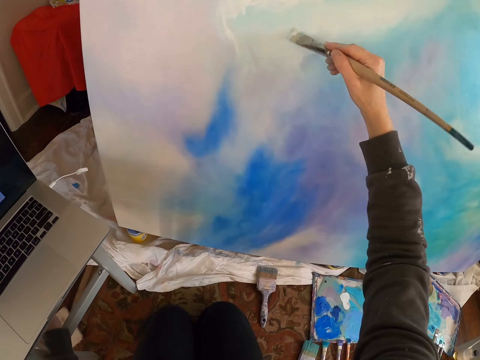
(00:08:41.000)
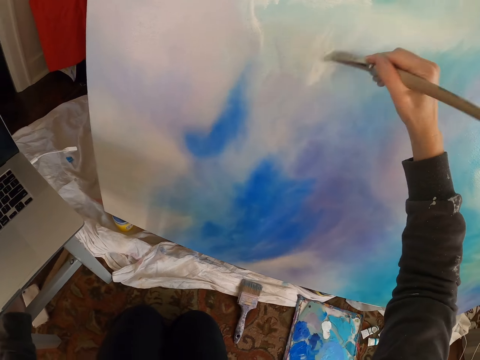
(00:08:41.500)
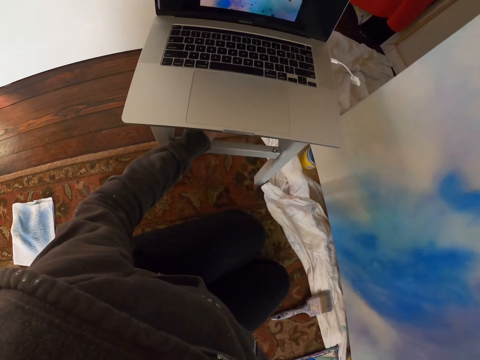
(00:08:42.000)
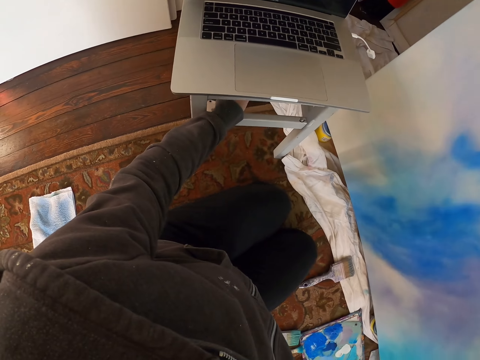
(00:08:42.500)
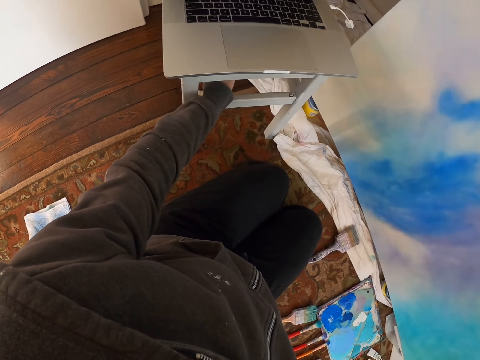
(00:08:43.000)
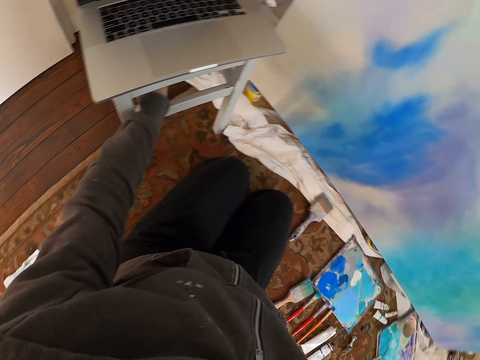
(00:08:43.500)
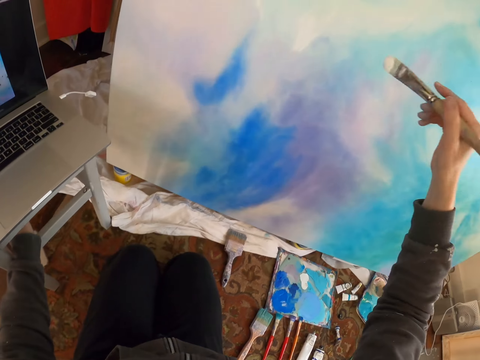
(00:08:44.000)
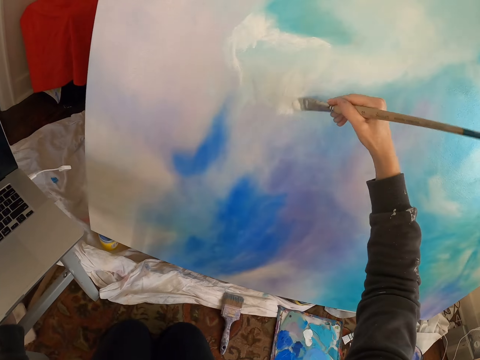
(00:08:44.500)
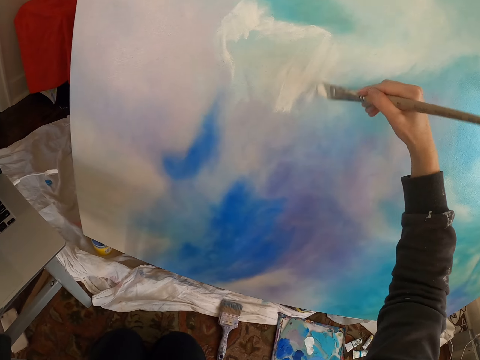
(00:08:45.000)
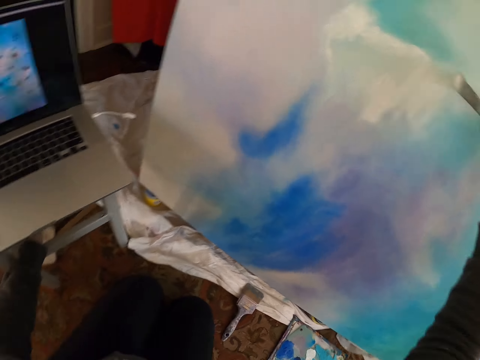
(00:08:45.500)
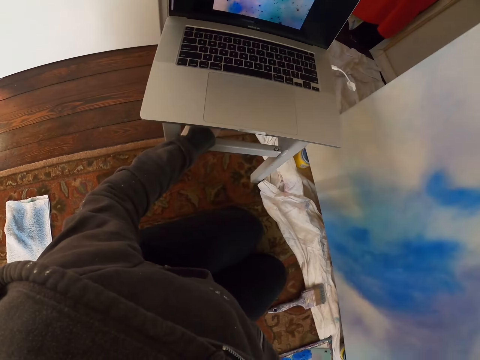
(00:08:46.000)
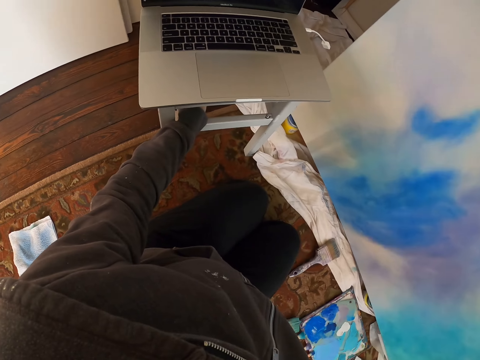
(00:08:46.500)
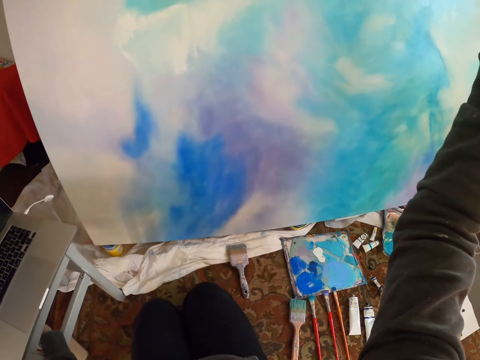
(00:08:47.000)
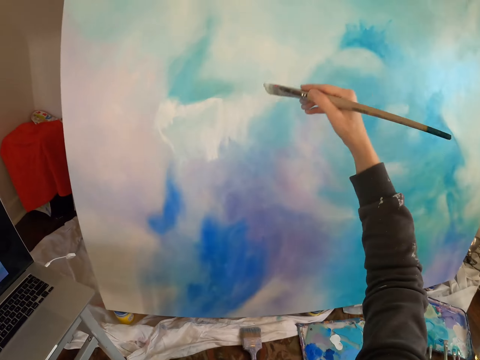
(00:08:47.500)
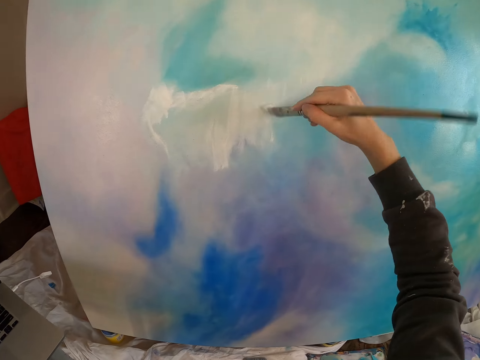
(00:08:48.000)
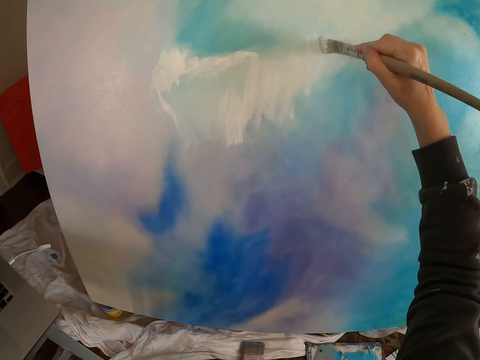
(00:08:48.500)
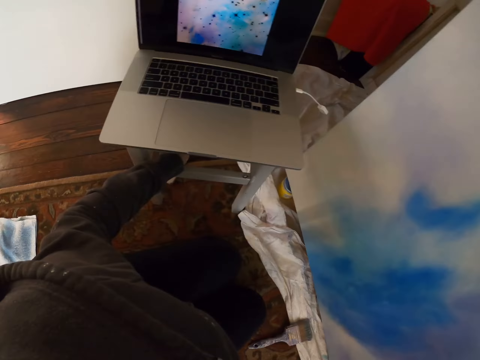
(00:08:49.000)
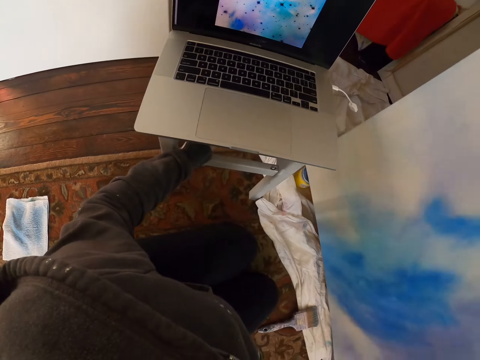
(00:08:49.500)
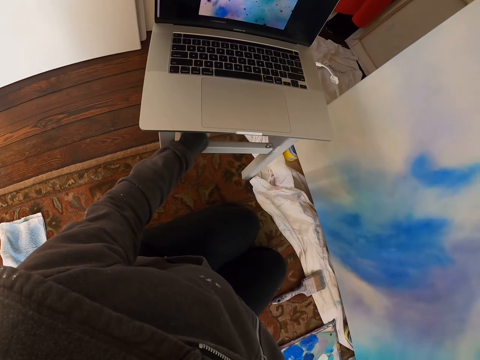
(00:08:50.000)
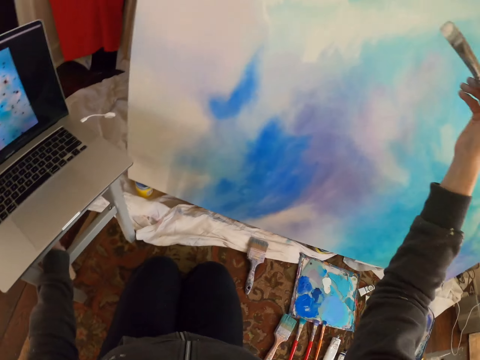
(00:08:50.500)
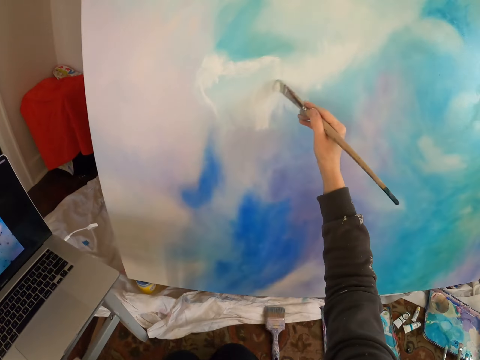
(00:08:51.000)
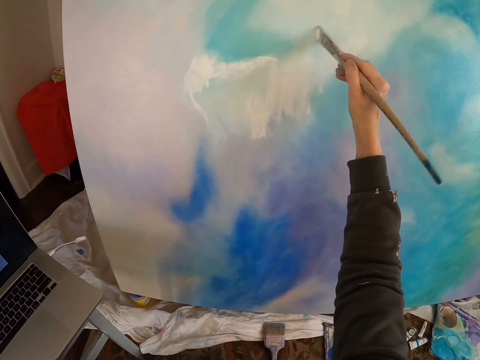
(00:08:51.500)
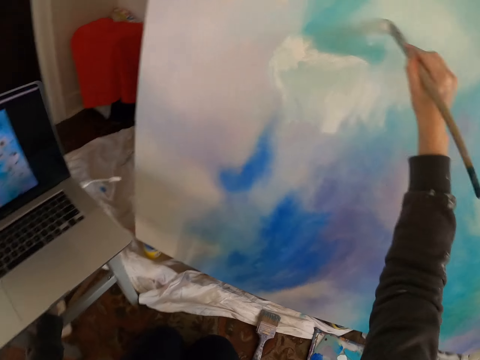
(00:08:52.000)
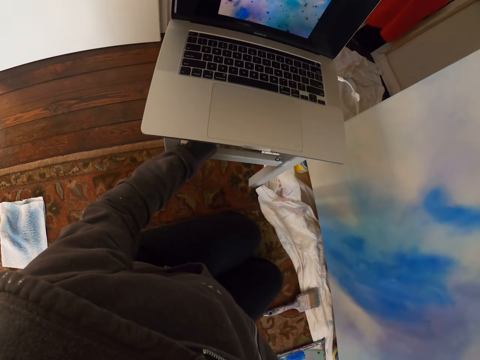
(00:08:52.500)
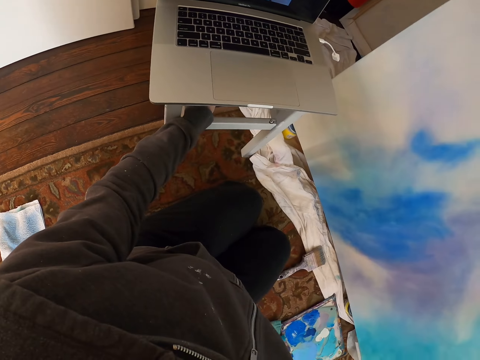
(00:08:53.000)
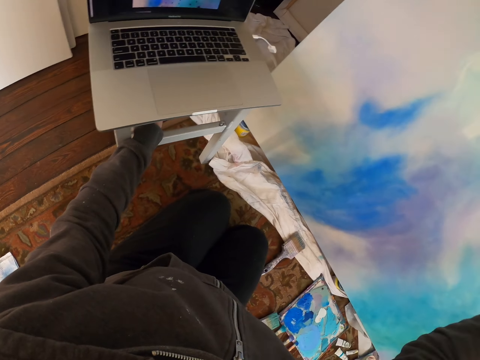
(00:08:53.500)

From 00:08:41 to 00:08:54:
The camera wearer paints the painting with the brush. They stare at the laptop. They paint the painting with the brush.

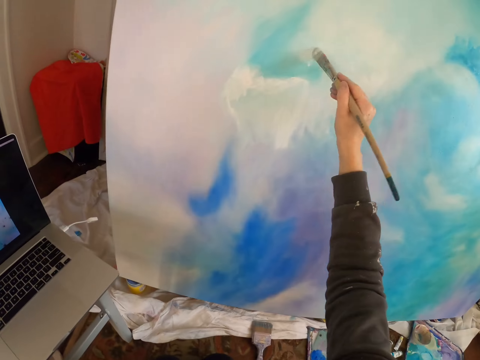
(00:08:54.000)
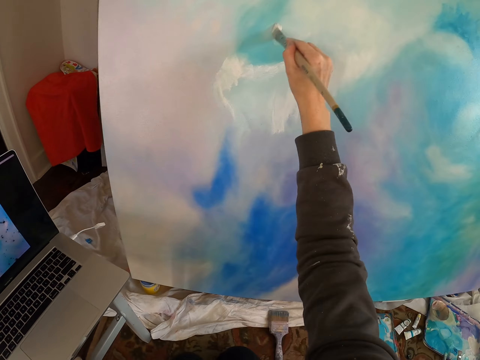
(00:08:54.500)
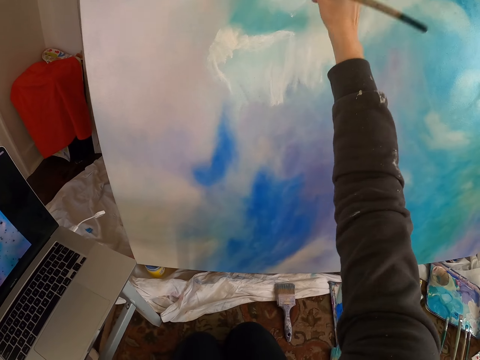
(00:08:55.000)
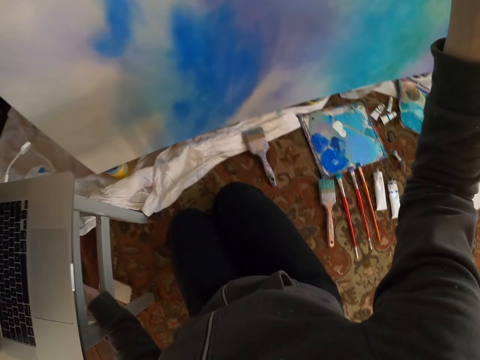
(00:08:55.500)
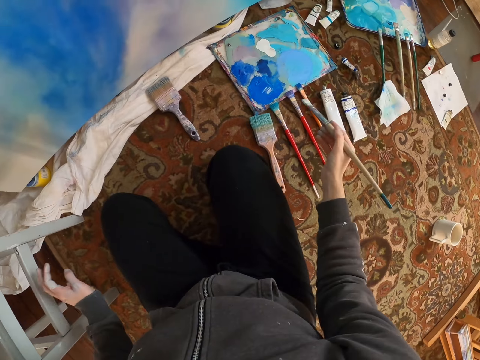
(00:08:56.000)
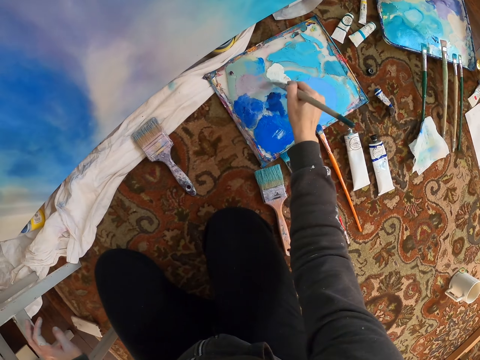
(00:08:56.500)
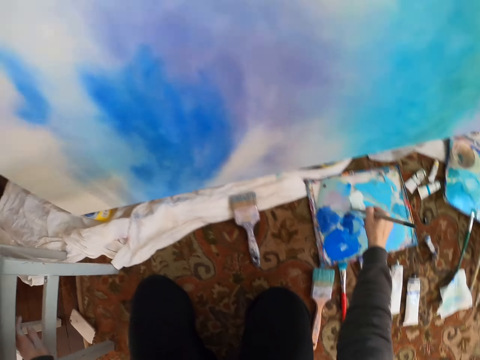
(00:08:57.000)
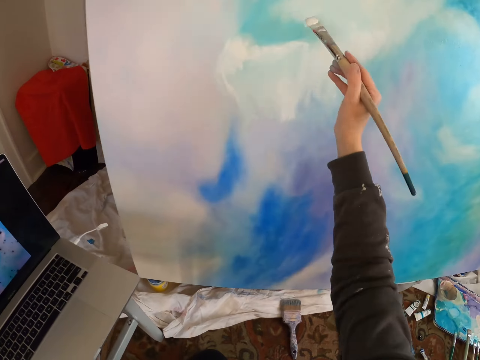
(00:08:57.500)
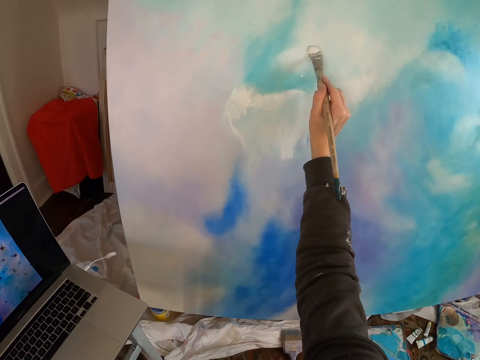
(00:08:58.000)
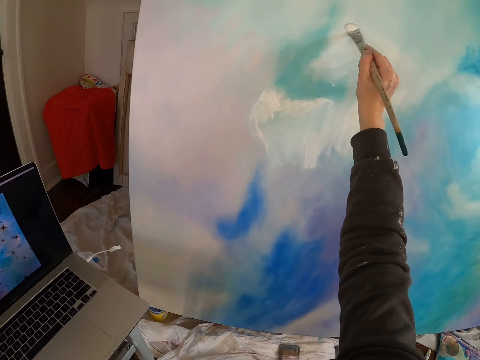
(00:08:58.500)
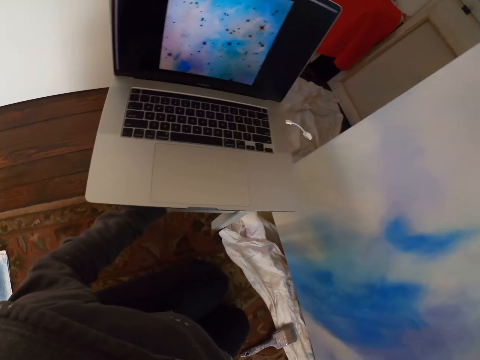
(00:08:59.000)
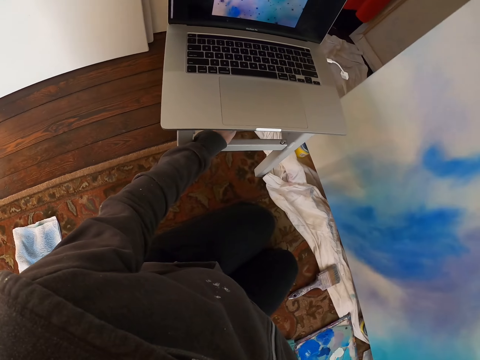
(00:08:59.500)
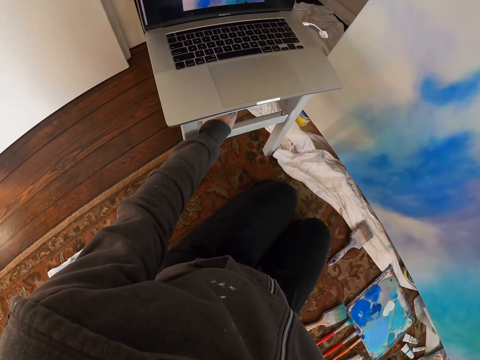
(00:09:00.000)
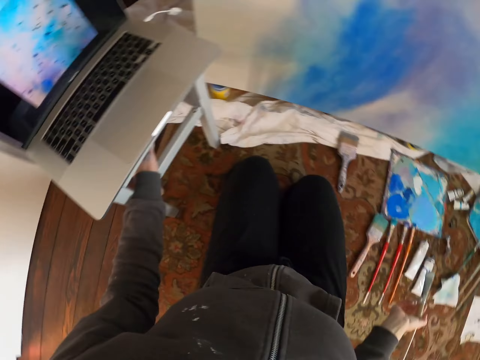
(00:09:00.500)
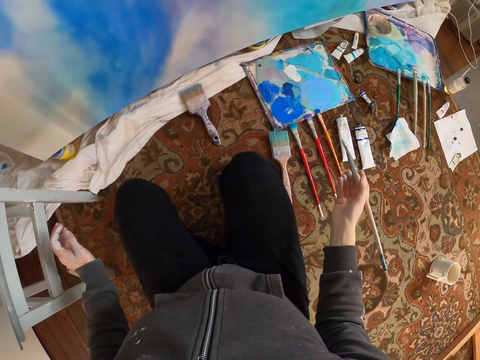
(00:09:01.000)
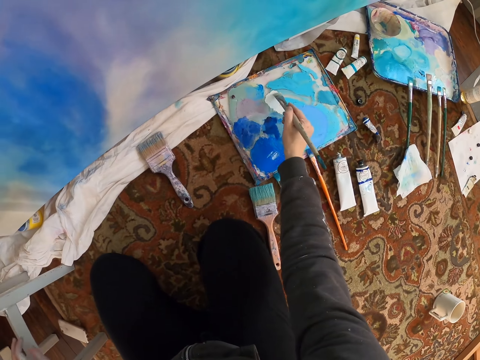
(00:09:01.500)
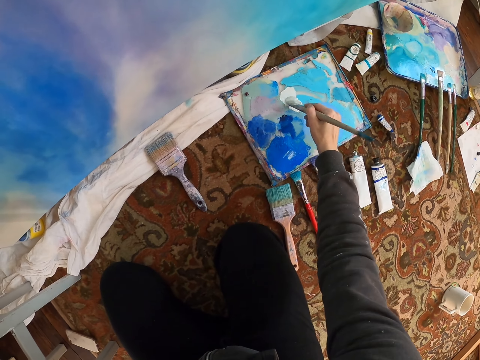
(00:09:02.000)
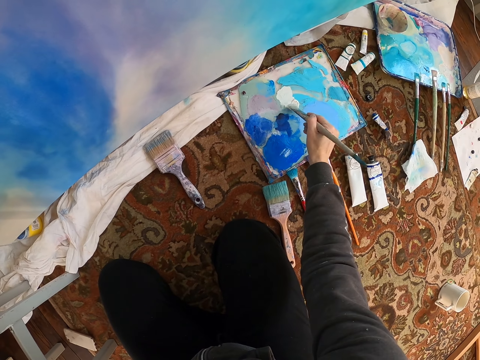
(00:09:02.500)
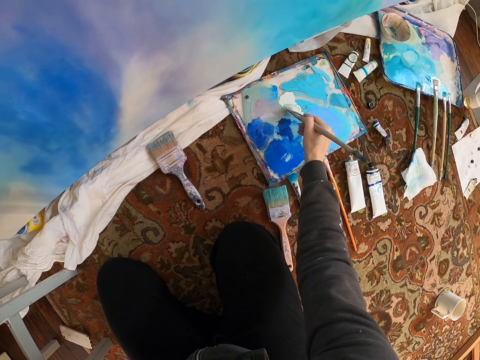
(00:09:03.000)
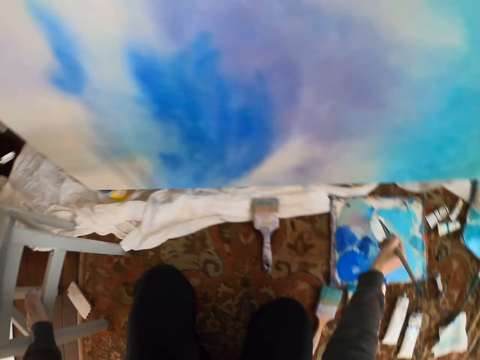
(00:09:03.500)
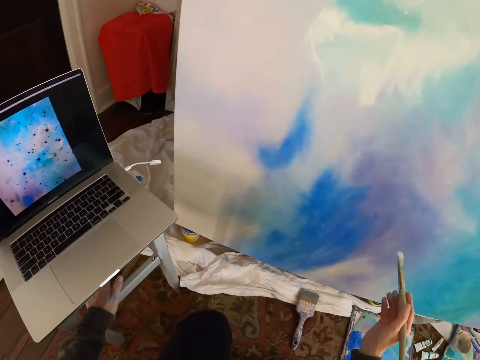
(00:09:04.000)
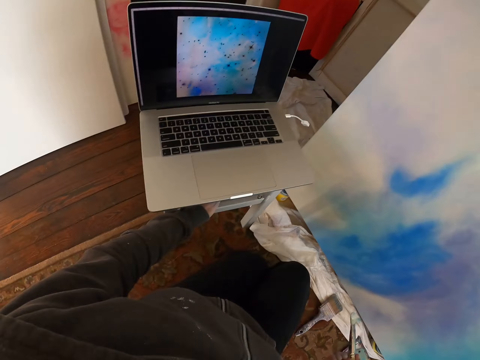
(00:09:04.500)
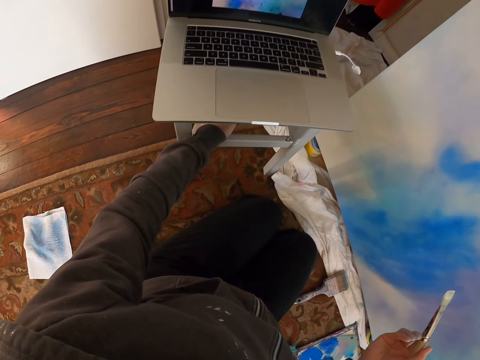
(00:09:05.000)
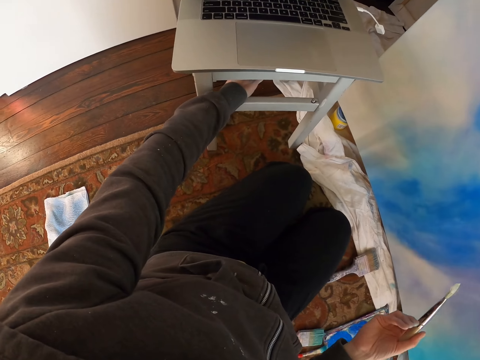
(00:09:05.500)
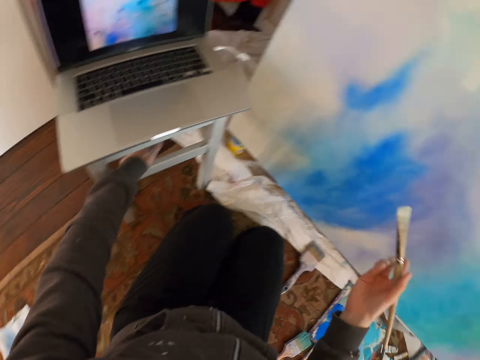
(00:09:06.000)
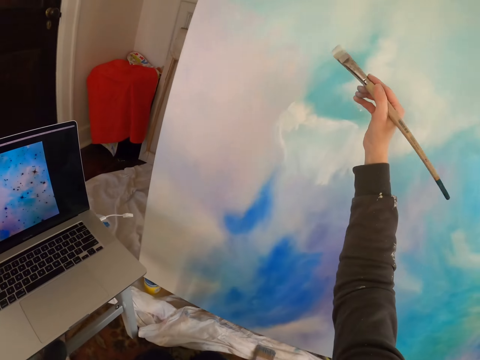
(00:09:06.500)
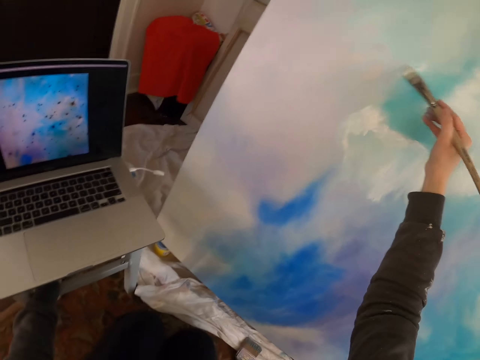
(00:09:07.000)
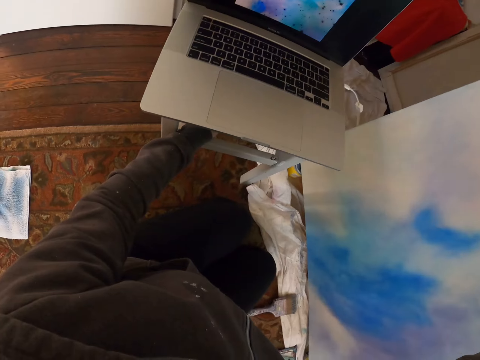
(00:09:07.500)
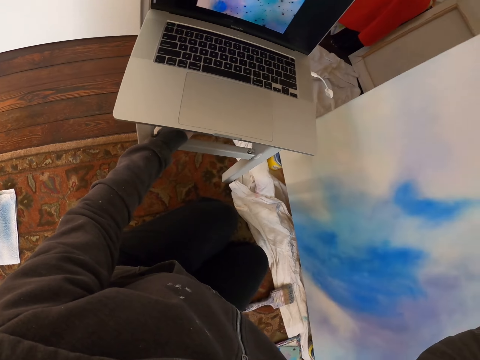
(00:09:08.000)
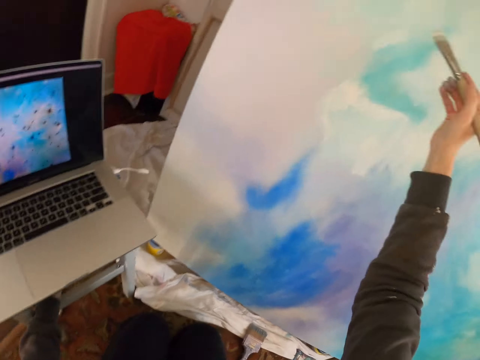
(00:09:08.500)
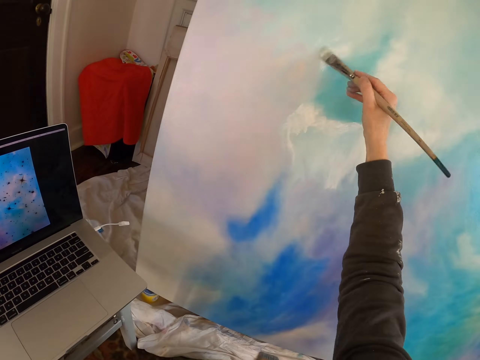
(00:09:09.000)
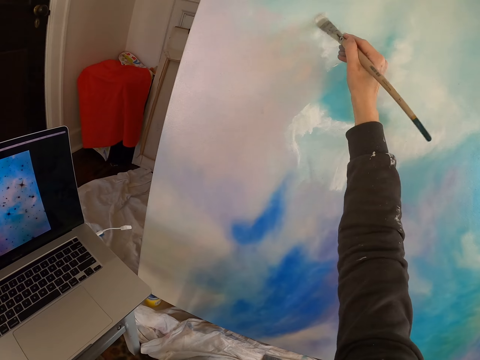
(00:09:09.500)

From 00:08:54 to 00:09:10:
The camera wearer dips the paint brush in the paint. They rub the brush on the paint. They paint the painting with the paint brush. They rub the brush on the paint. They dip the paint brush in the paint. They stare at the laptop. They paint the painting with the paint brush.
